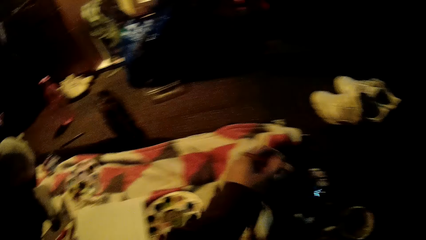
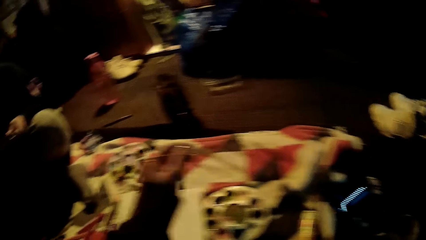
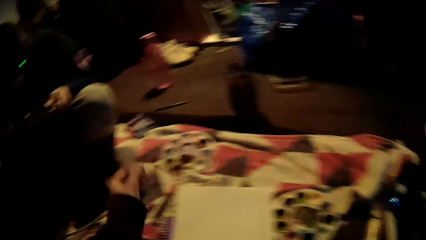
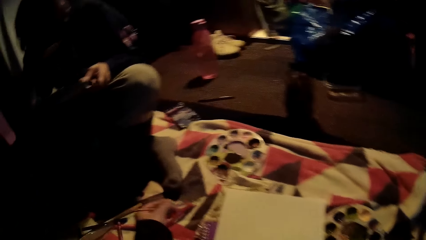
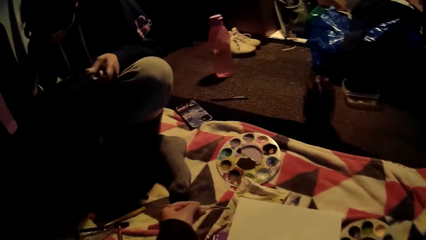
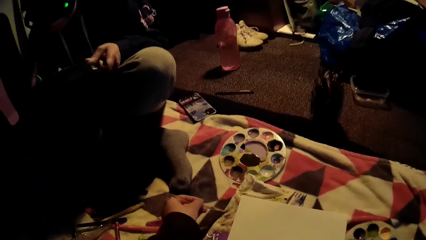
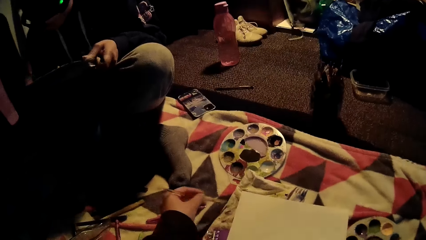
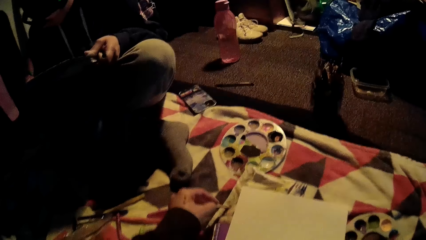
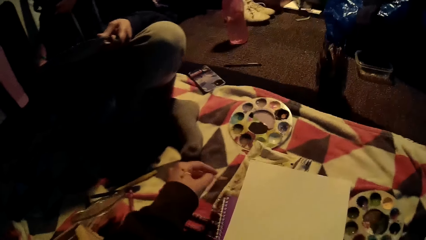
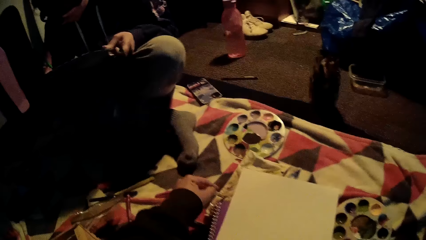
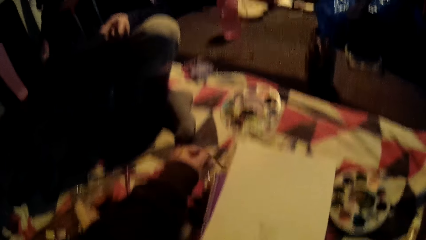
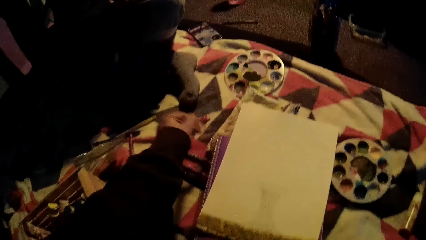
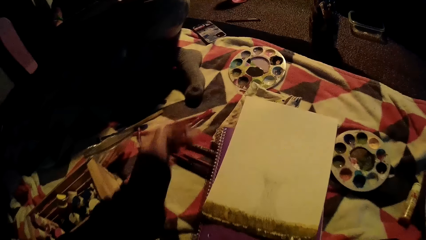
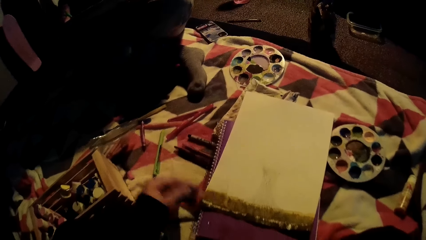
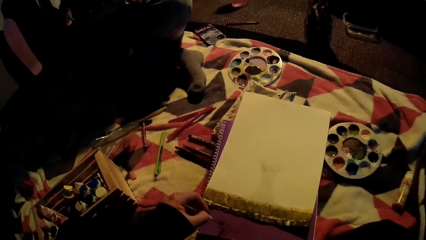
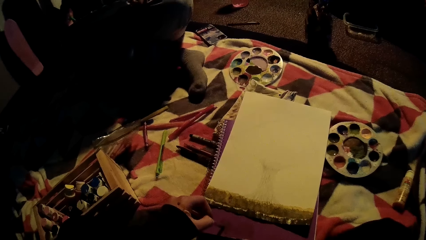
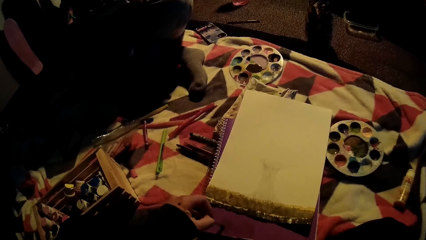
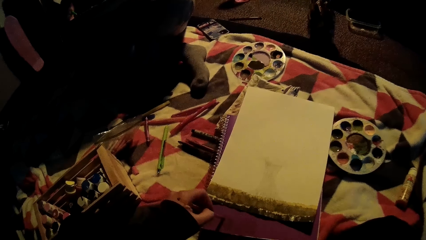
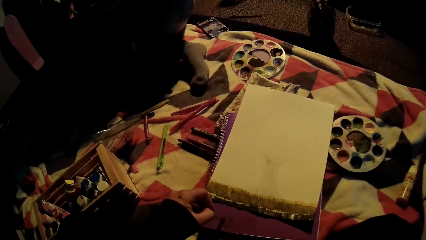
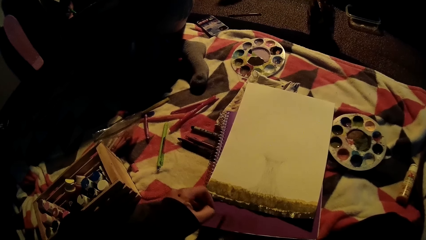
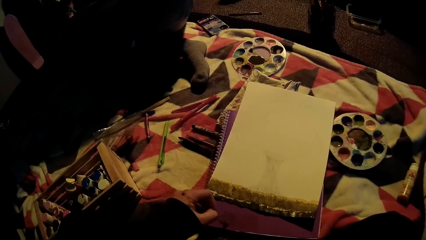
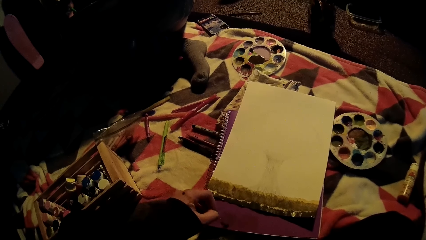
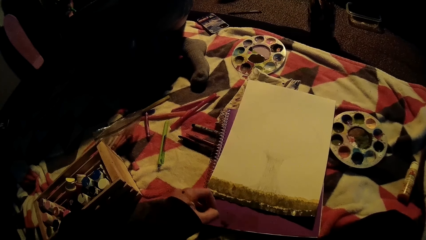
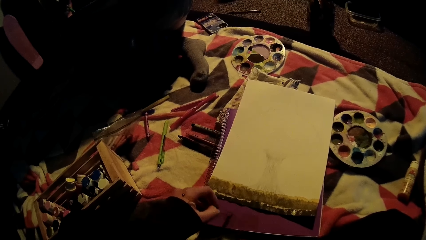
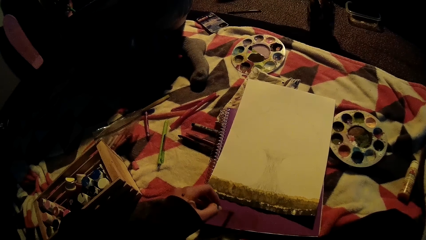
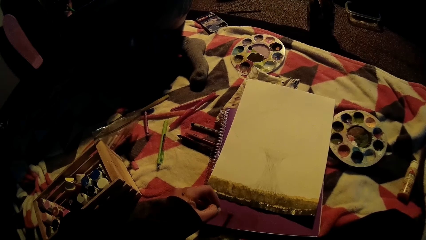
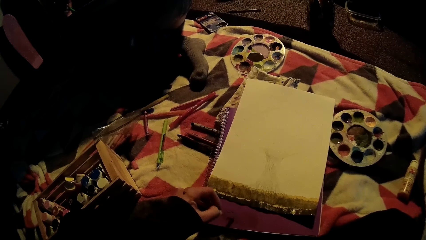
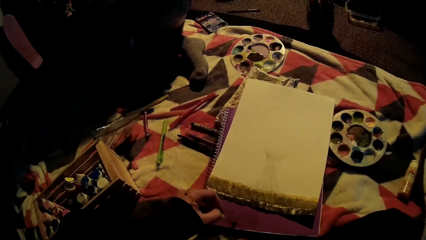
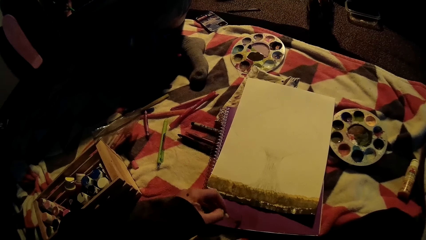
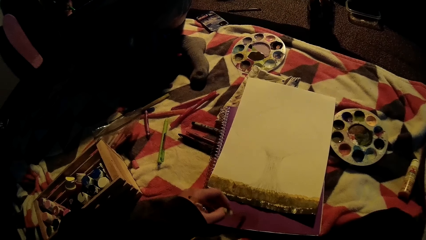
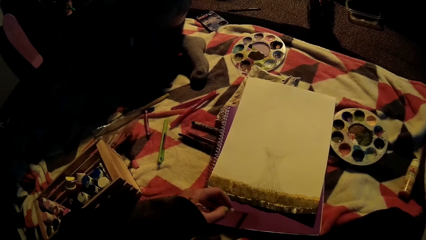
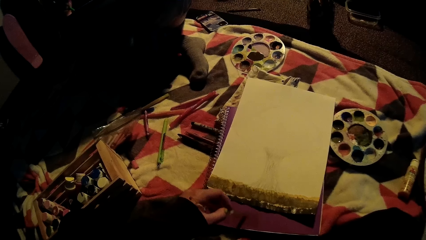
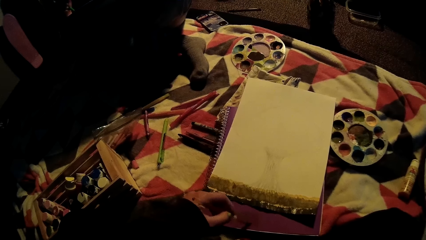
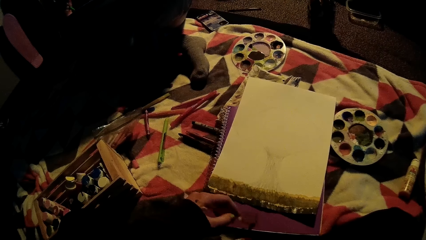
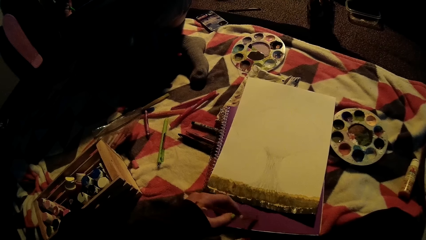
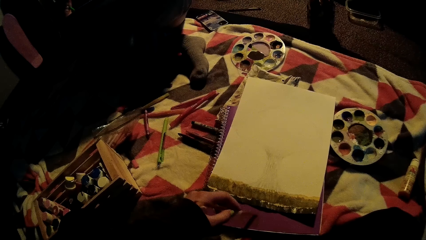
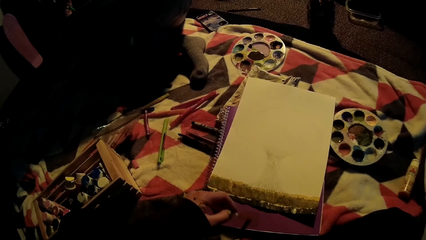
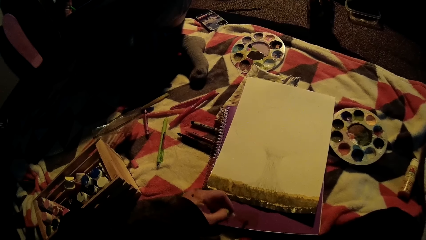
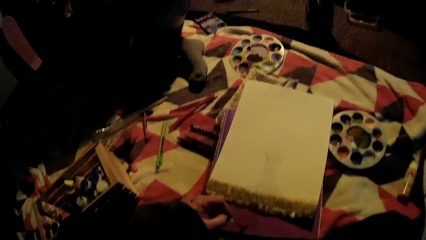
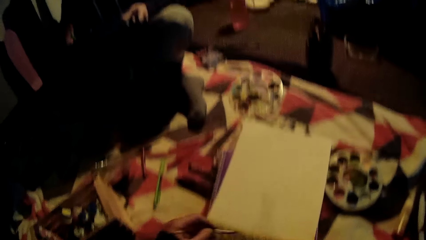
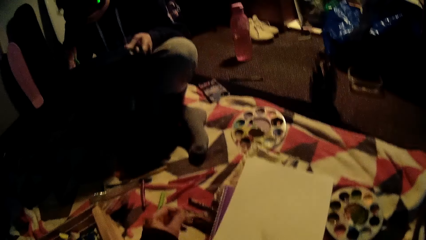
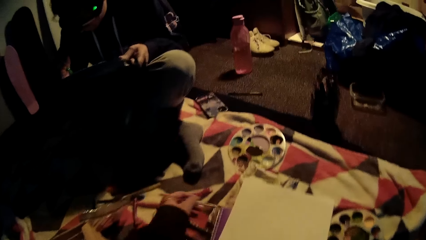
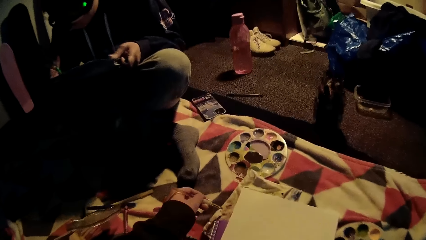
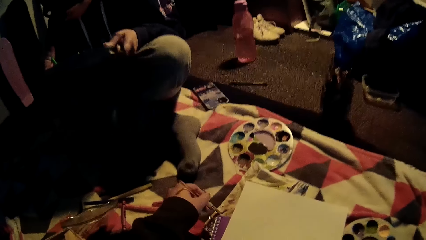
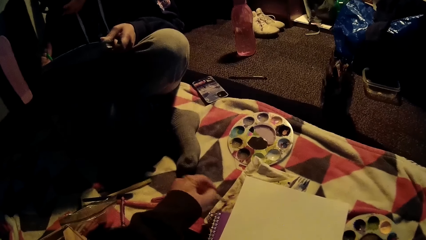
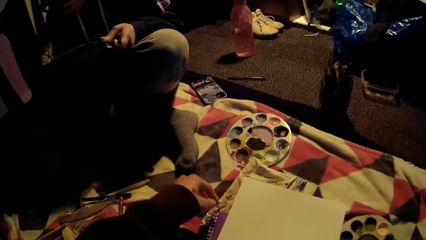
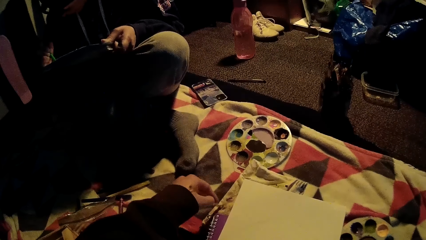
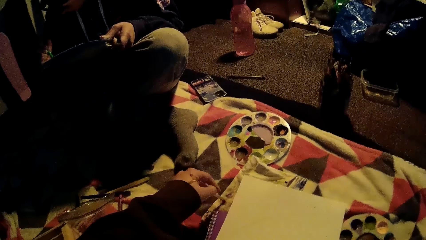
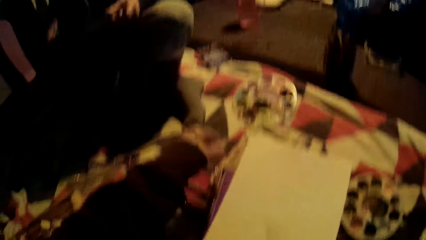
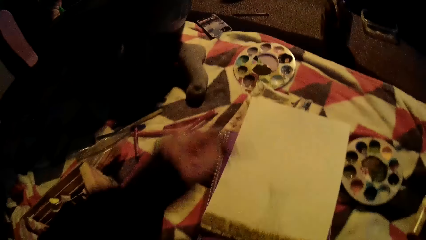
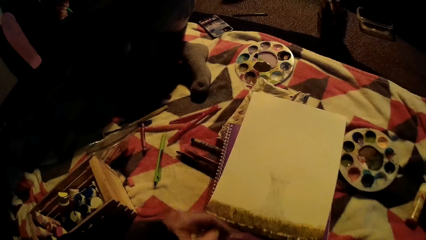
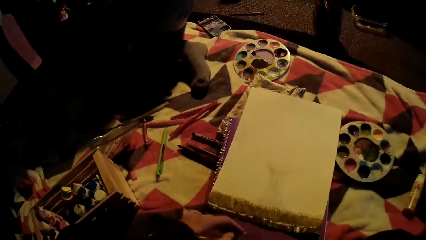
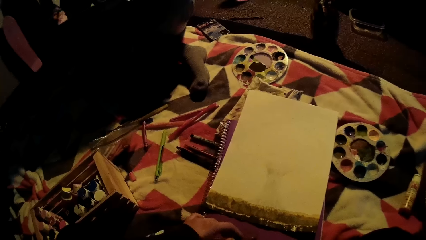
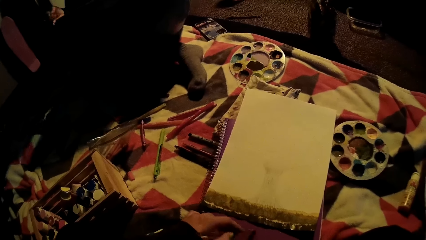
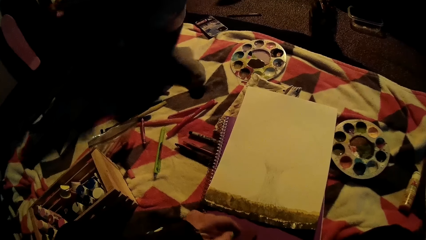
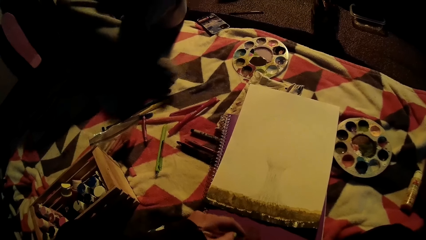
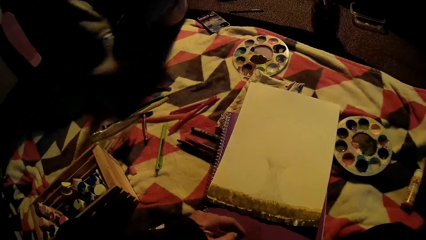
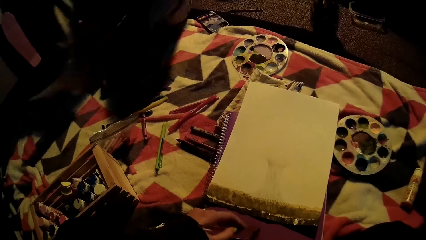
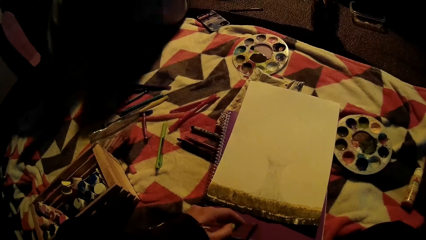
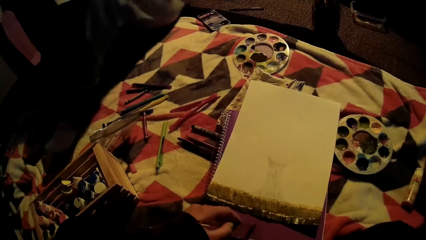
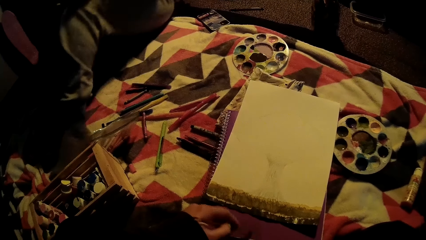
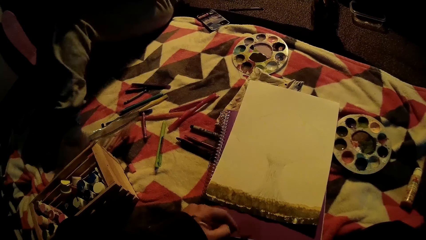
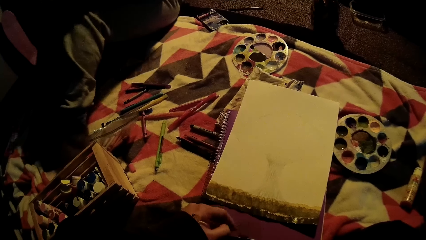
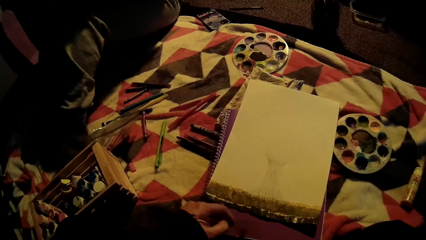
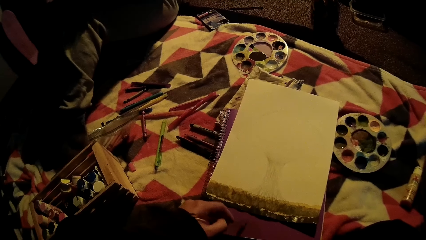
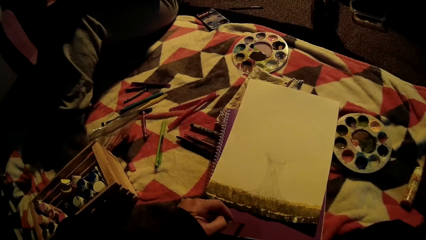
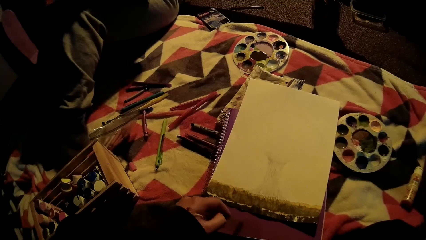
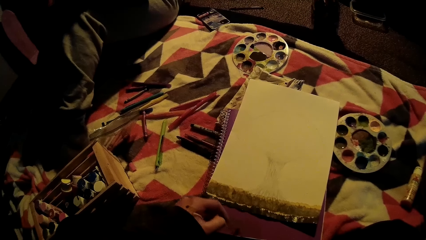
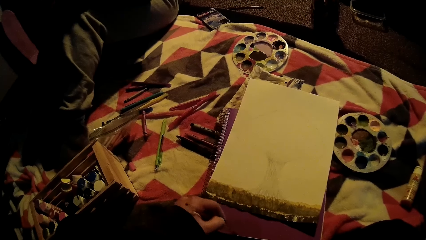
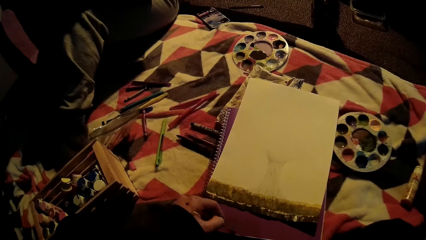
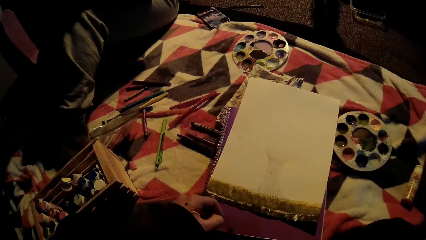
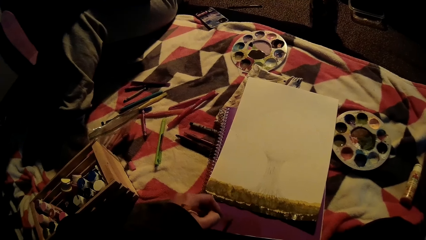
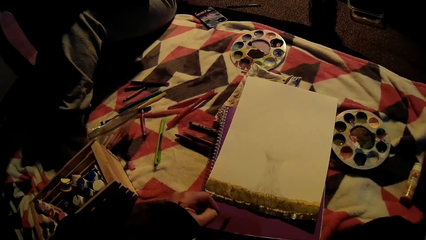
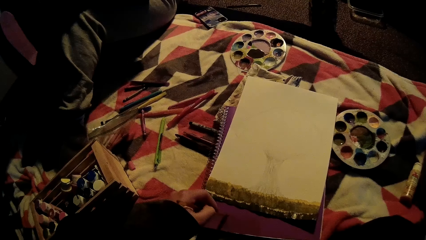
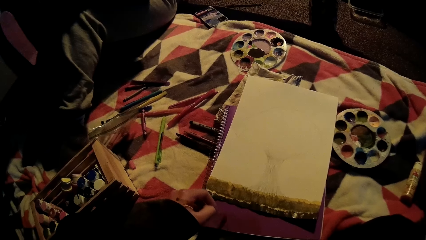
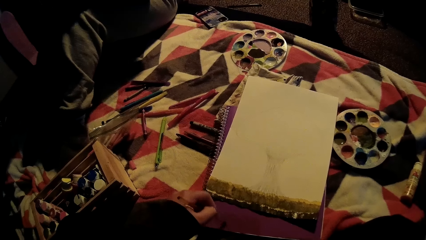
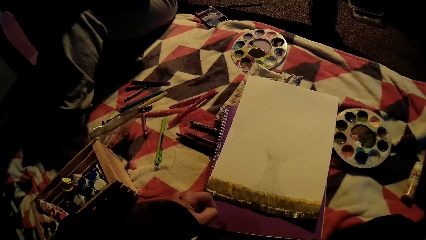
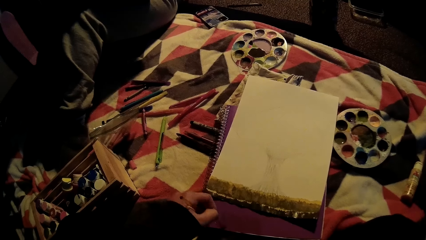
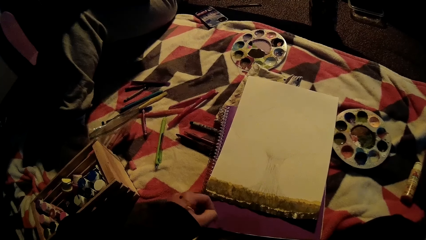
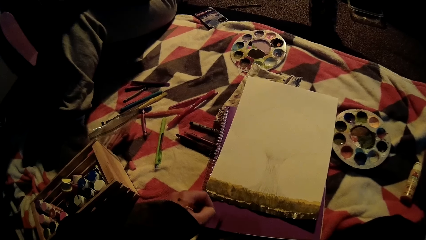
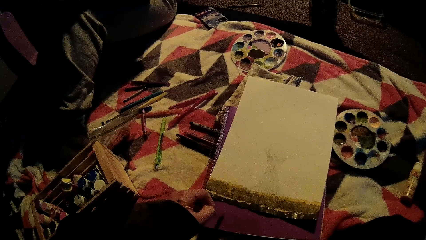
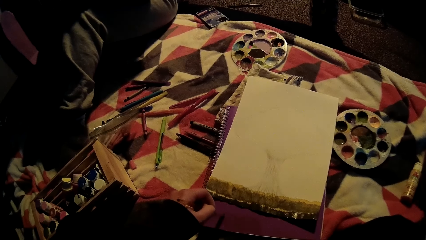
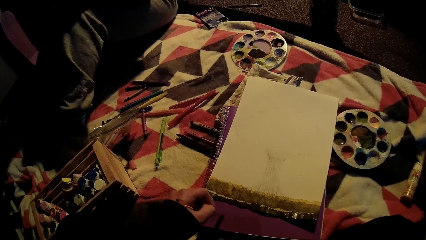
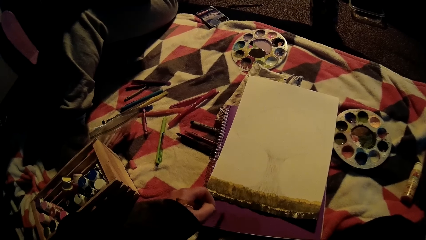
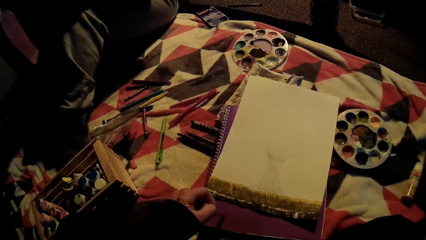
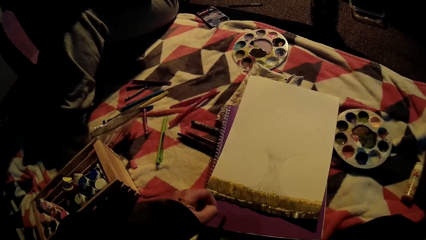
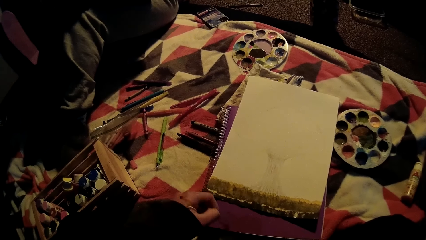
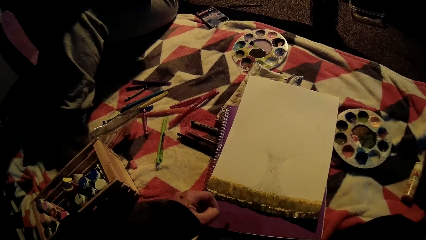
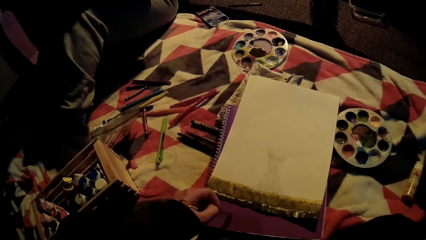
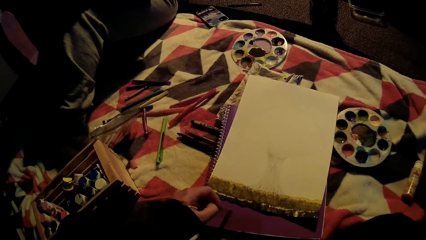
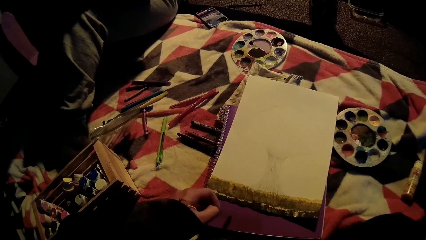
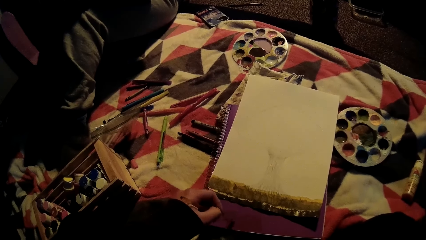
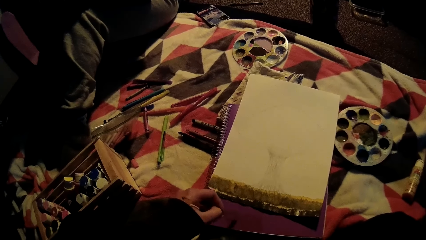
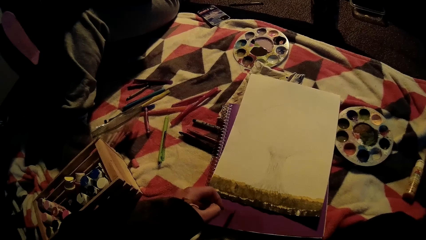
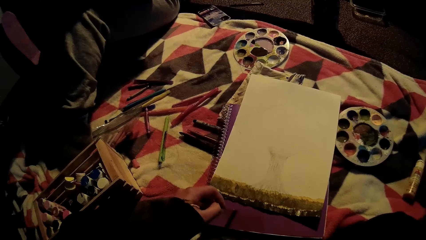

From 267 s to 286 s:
The camera wearer cleans the paint brush in her left hand on a piece of white fabric. She takes off paint from the top of a purple jotter with the paint brush in her left hand. She paints on the book cover. She cleans the paint brush in her left hand on the piece of white fabric. She cleans it again. She takes off paint from the top of the purple jotter with the paint brush in her left hand. She paints on the book cover.
